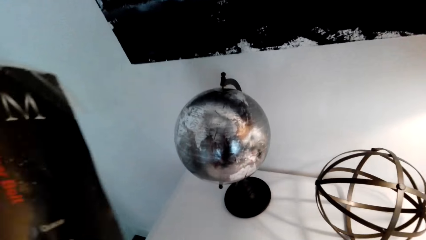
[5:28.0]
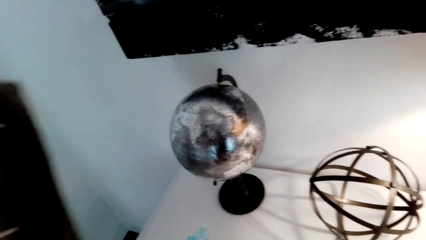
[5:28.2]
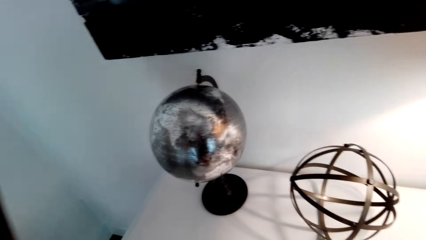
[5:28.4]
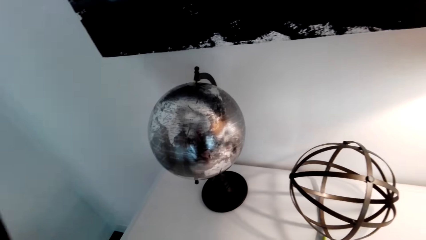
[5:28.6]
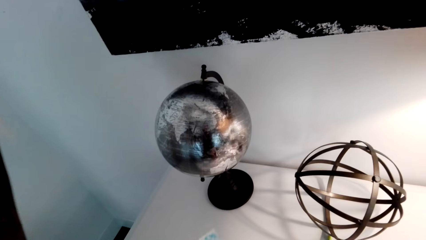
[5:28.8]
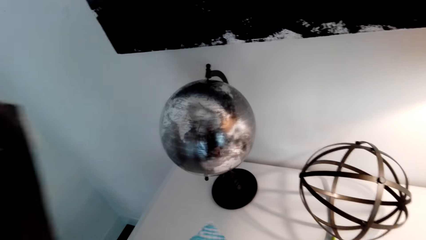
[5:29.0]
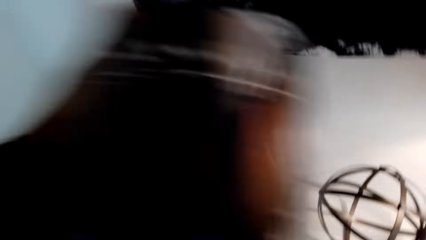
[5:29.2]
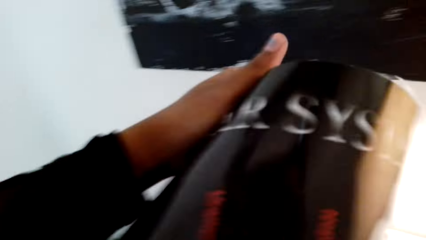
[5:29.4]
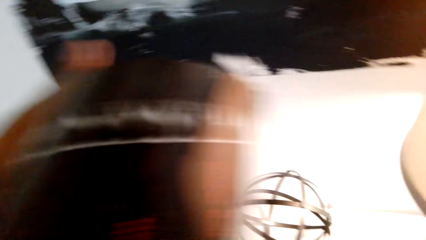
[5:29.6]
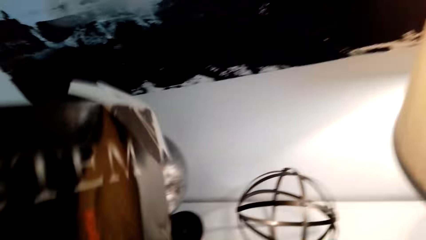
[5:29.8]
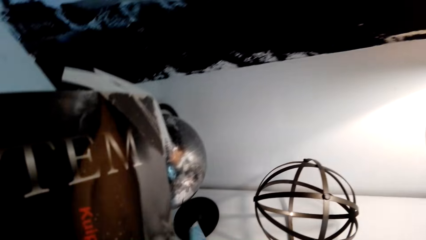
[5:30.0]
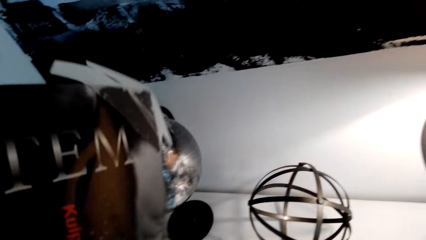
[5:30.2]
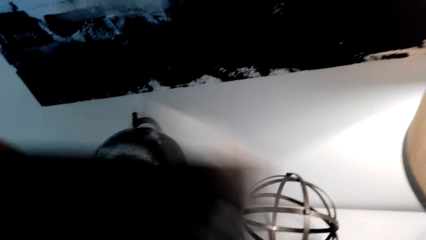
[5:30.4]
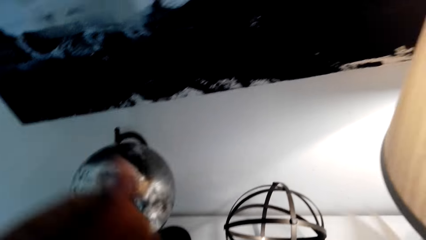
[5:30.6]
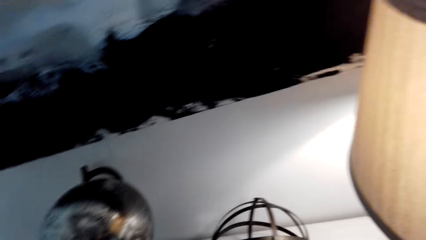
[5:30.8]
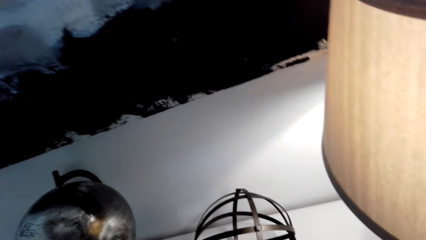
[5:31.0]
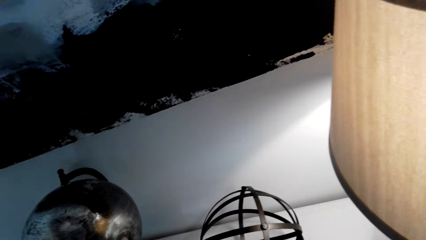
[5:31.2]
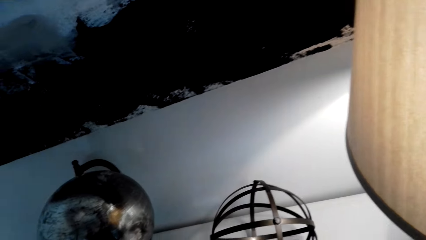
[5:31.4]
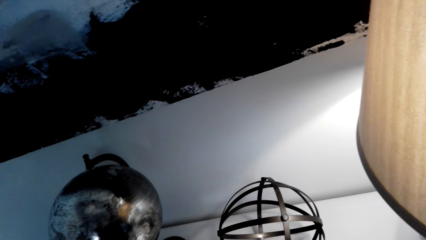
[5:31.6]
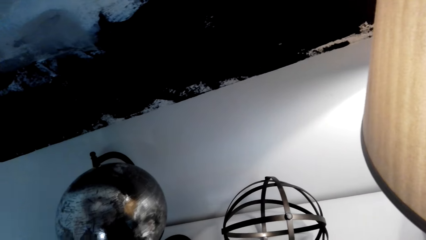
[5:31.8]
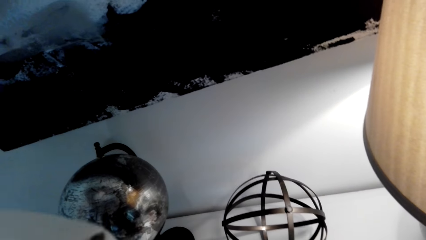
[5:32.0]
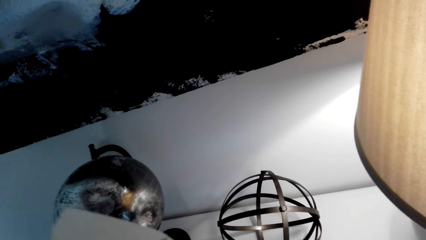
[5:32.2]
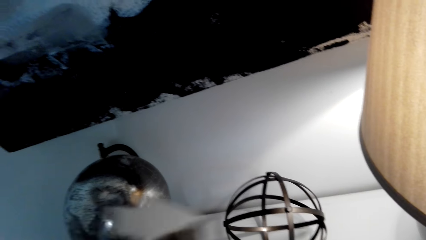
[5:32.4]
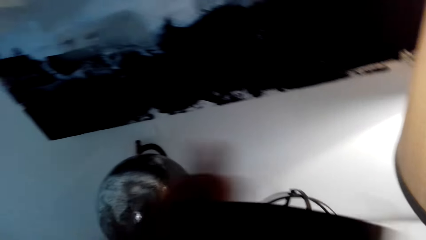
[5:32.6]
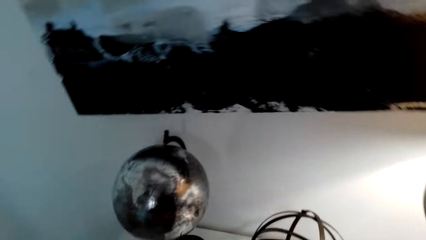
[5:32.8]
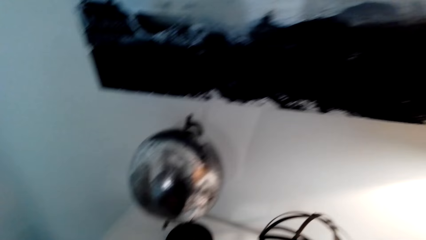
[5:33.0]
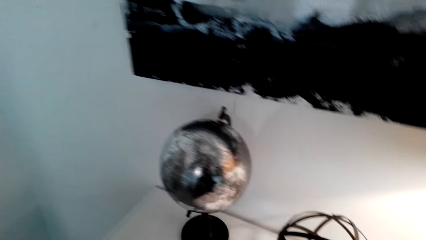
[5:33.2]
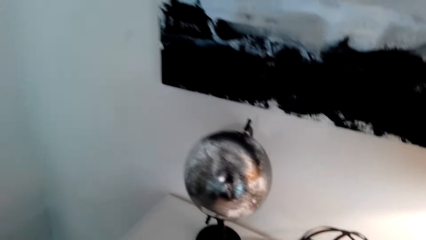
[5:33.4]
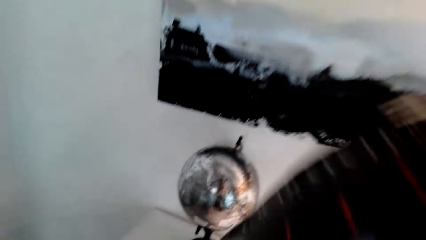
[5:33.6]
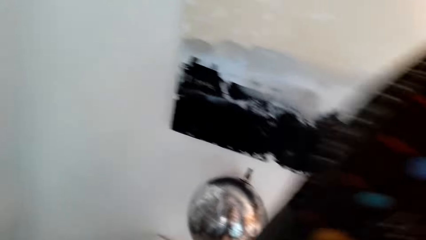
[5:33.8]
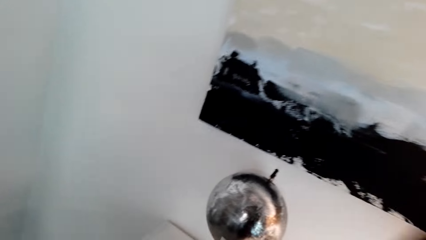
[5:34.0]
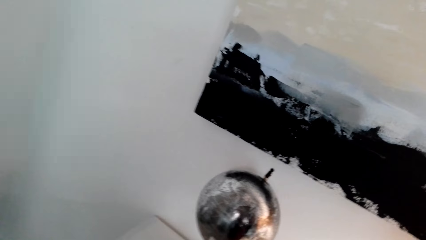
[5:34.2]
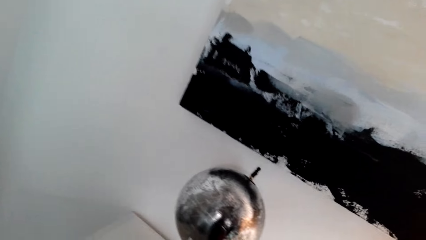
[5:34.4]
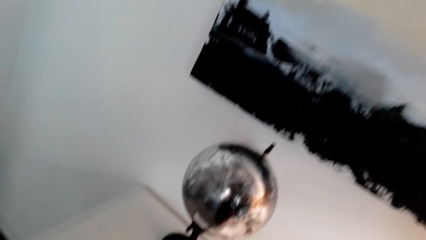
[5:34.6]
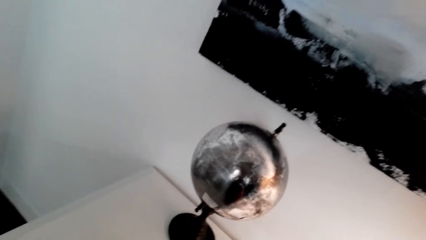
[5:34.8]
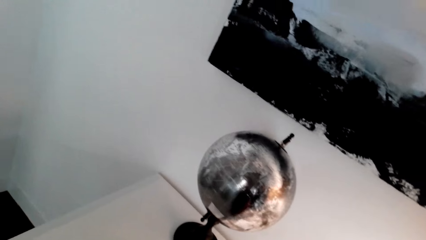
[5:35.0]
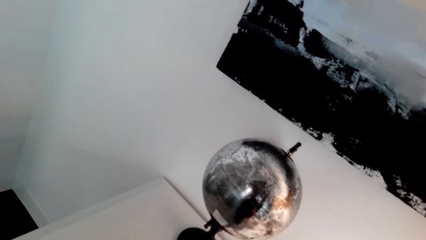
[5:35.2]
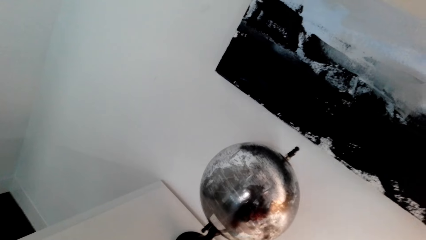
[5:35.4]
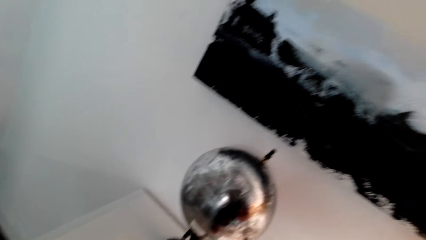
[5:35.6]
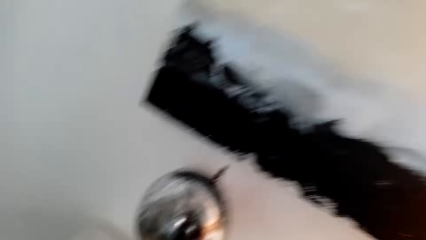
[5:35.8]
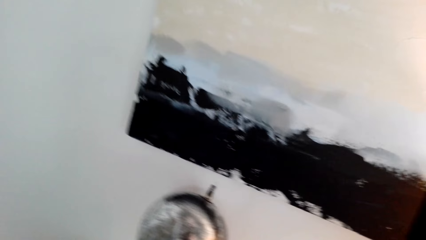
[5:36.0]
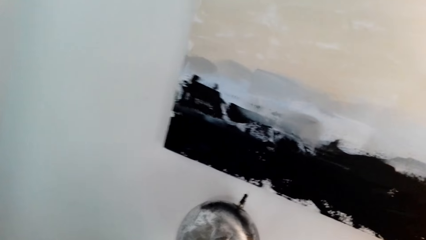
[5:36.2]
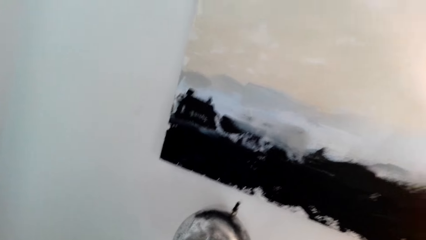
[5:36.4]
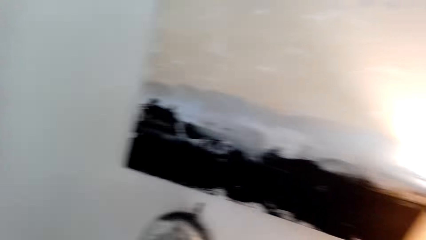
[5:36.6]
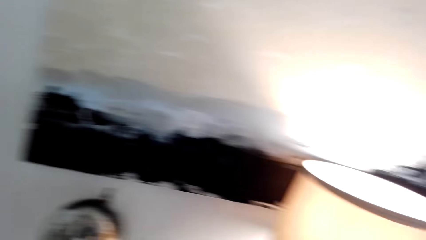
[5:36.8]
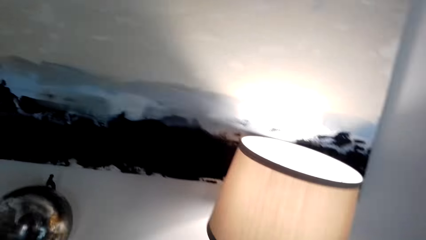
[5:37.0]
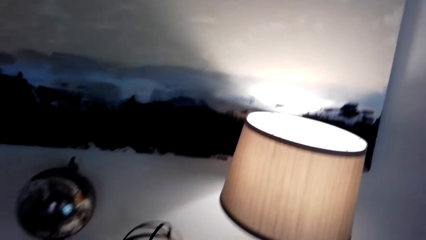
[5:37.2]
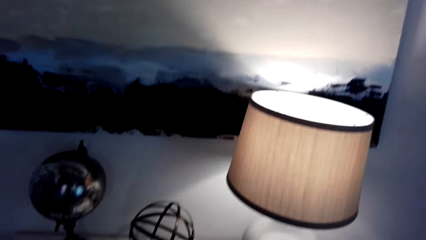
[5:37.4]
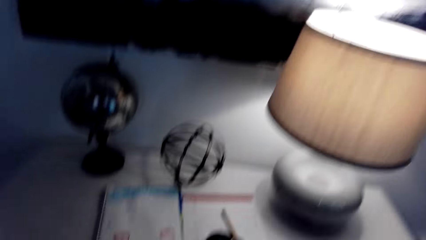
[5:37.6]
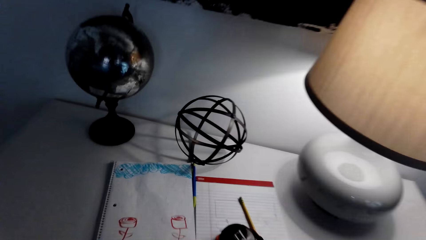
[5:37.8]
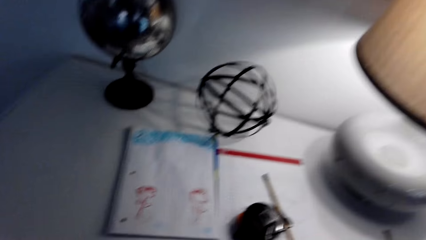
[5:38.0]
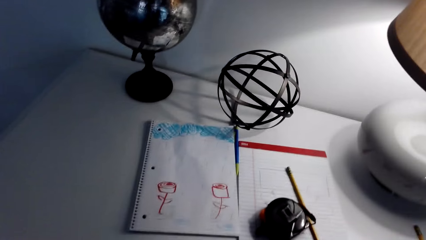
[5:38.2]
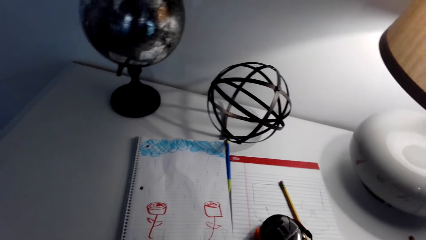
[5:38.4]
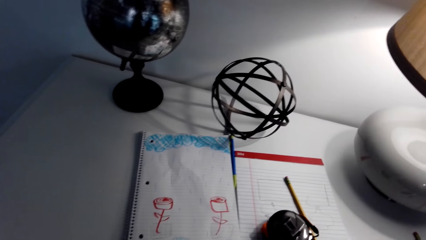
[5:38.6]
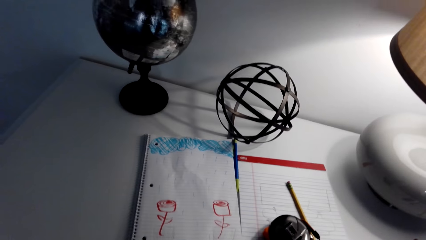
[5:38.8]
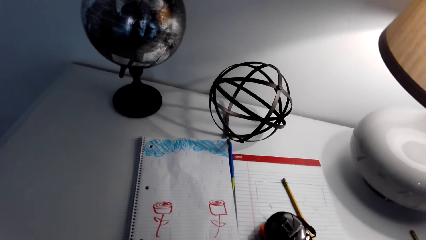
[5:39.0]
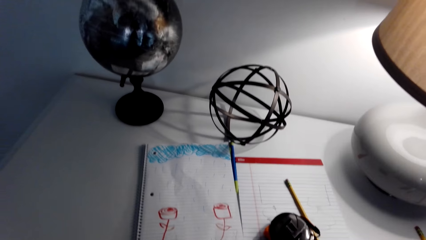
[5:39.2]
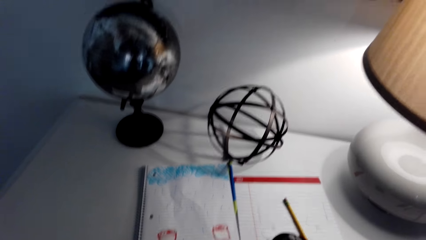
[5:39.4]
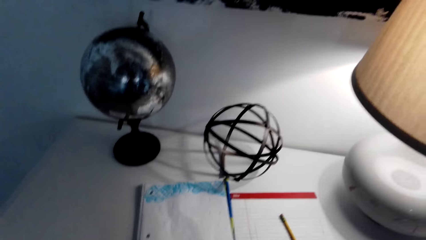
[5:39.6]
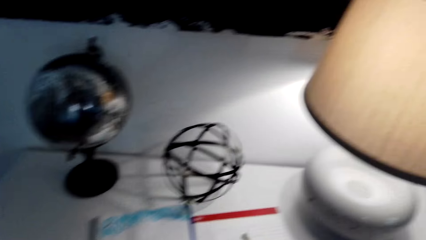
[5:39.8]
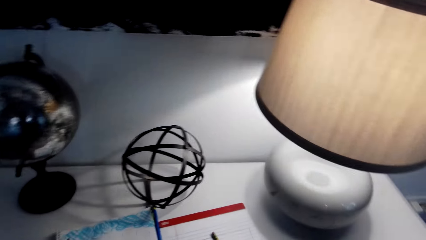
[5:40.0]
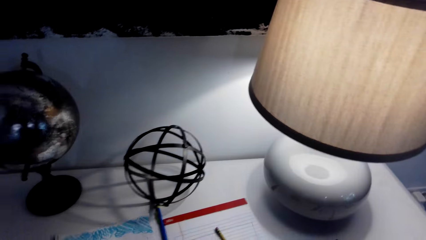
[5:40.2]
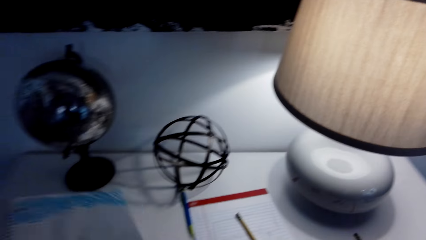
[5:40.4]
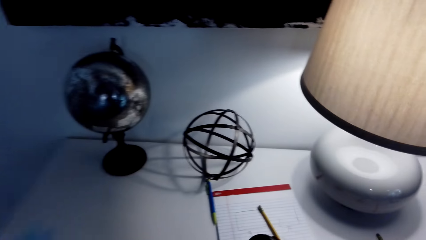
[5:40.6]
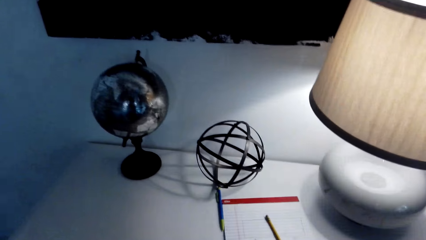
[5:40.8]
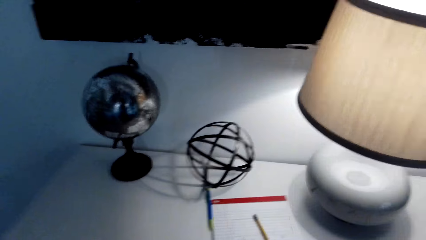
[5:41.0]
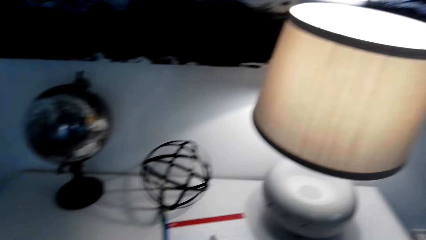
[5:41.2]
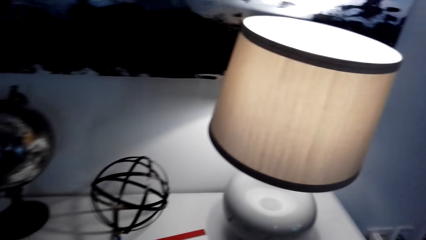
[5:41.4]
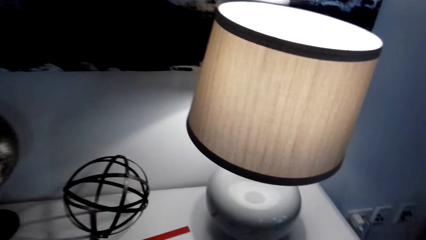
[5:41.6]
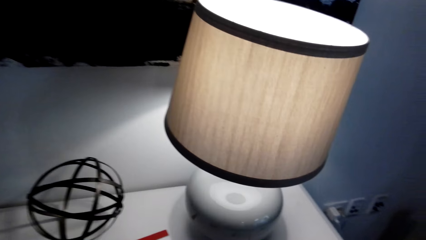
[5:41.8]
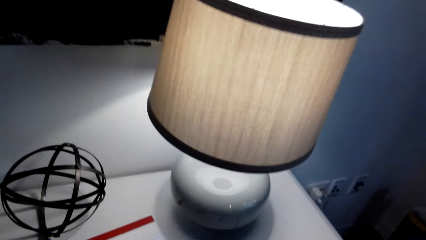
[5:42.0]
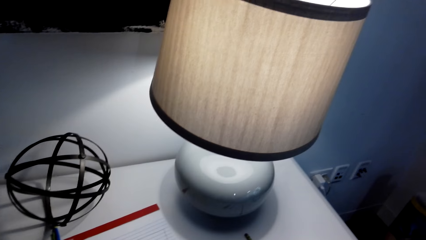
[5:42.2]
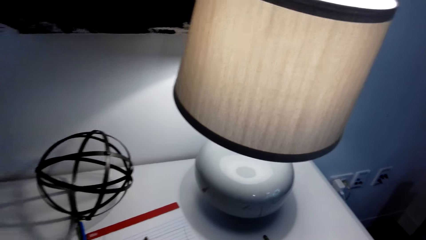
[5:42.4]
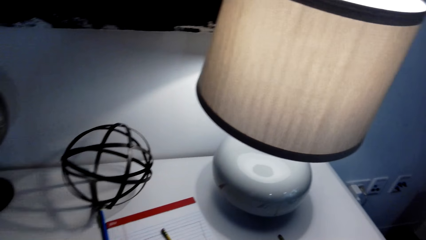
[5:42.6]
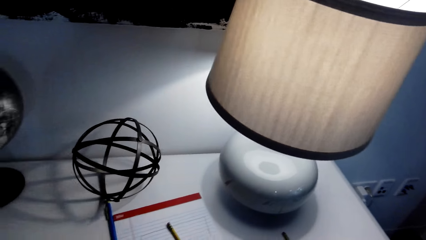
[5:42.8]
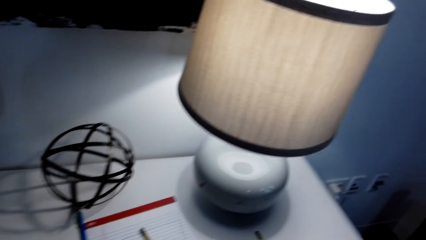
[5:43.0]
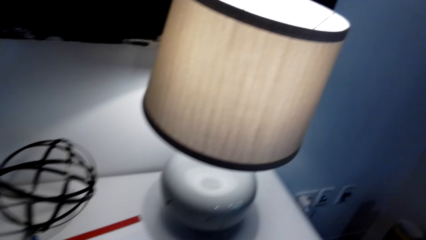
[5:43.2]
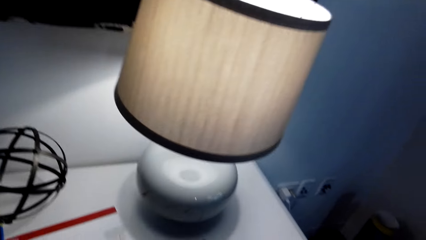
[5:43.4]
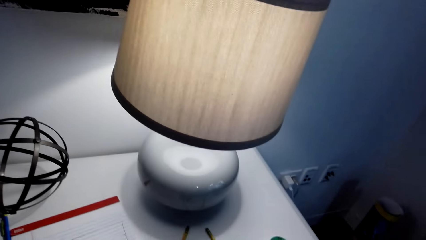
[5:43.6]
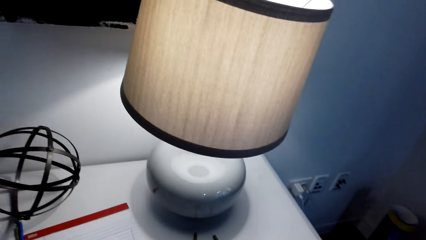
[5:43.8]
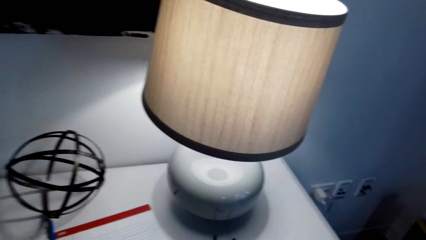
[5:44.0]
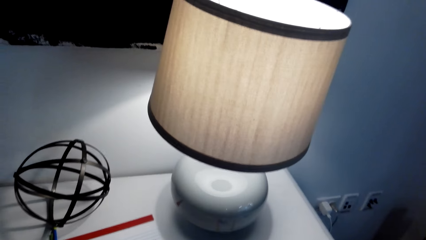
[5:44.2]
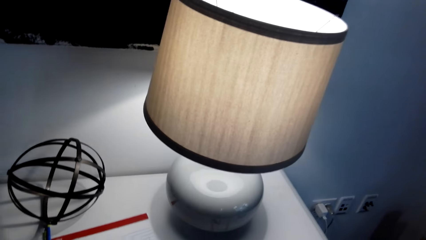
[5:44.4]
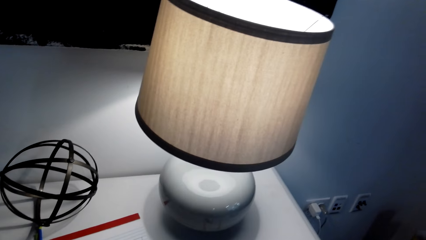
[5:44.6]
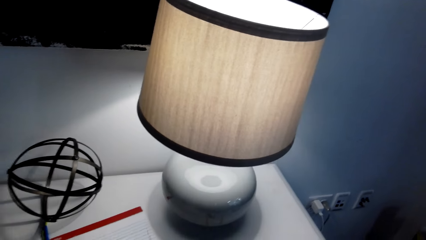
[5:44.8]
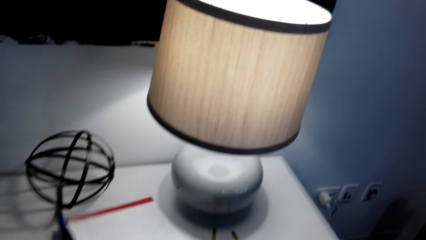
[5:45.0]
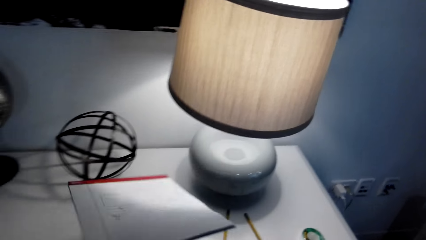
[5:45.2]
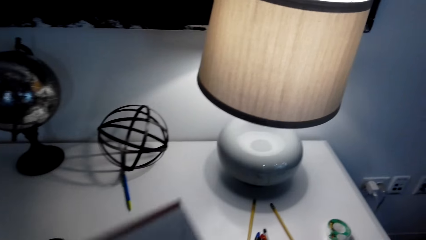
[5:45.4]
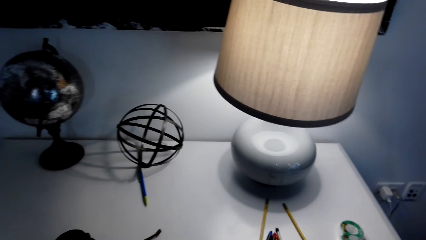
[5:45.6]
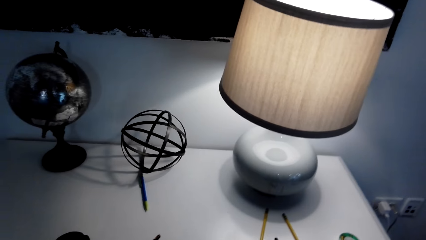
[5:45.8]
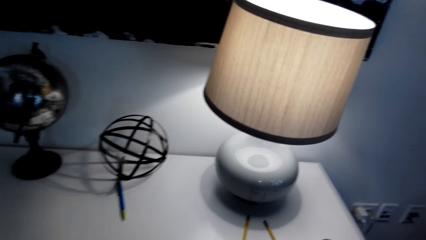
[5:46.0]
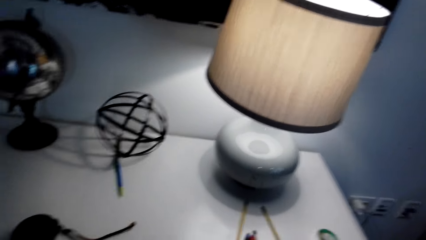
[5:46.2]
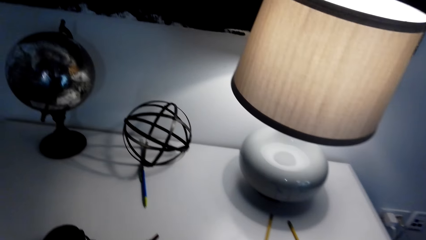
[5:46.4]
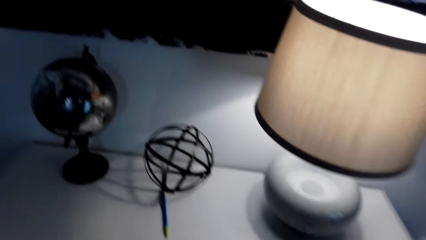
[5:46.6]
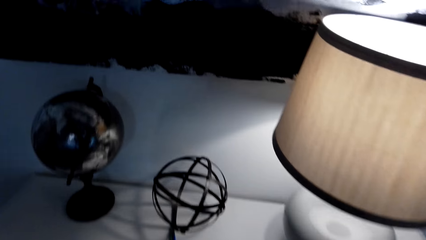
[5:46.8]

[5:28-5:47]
The camera wearer holds the poster. They pick up a book. They remove the book on the table. They pick up another book.
